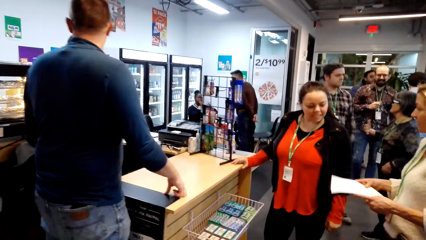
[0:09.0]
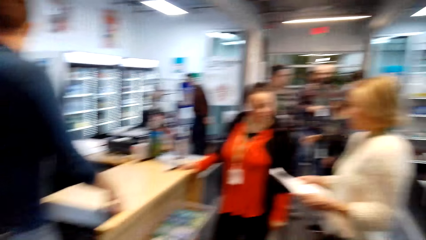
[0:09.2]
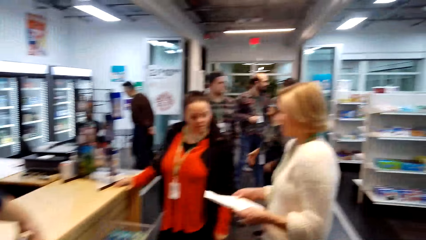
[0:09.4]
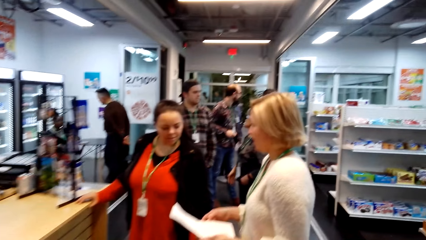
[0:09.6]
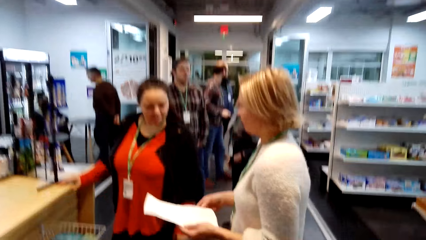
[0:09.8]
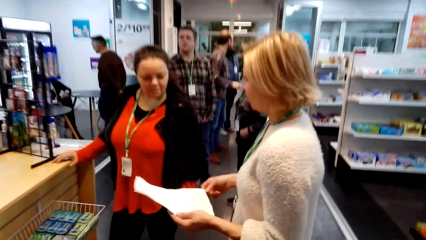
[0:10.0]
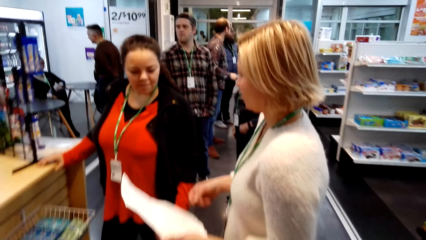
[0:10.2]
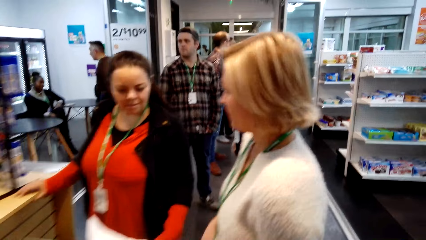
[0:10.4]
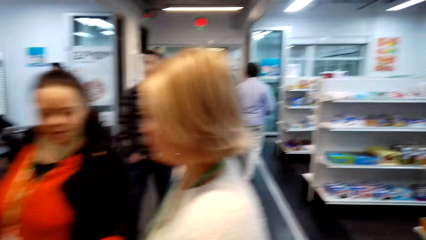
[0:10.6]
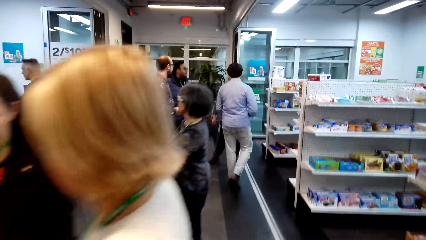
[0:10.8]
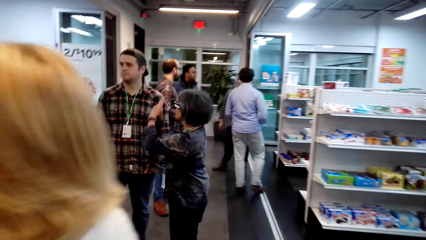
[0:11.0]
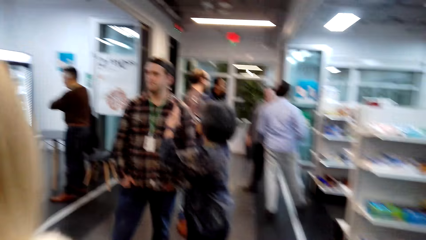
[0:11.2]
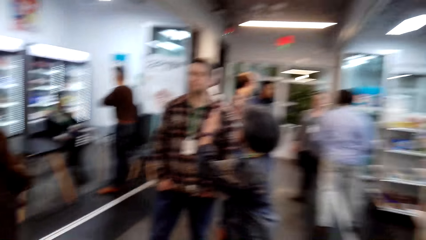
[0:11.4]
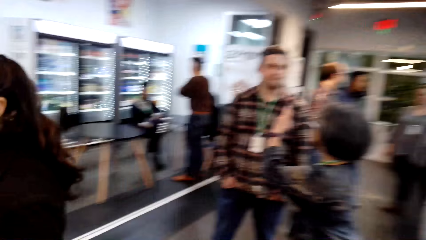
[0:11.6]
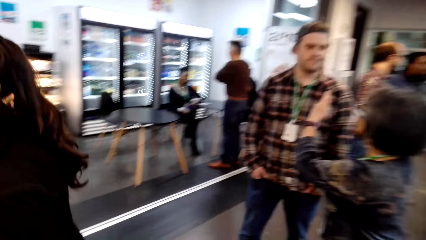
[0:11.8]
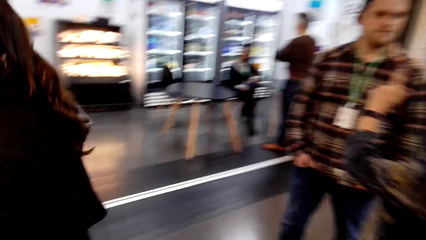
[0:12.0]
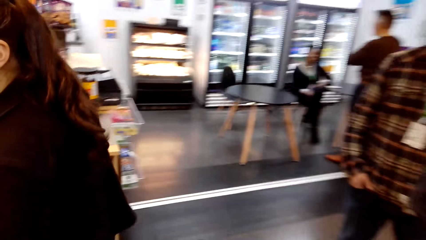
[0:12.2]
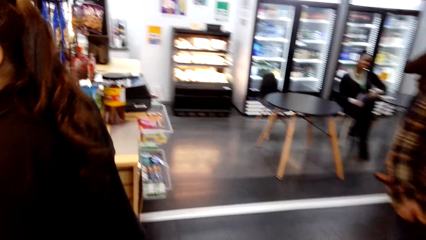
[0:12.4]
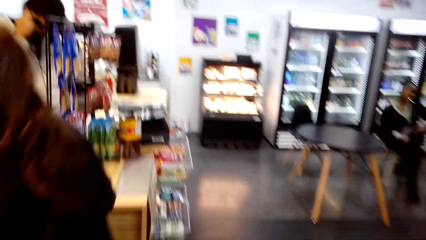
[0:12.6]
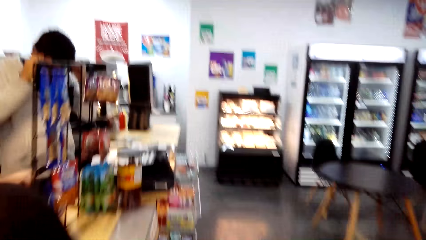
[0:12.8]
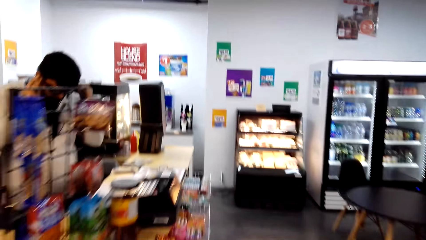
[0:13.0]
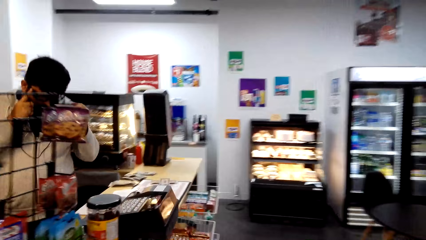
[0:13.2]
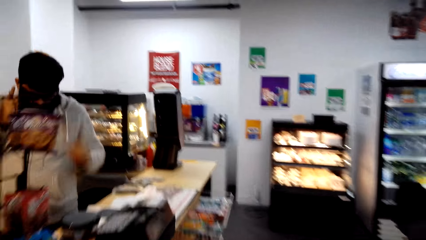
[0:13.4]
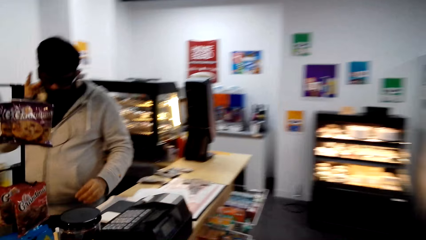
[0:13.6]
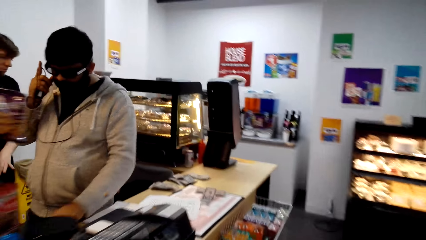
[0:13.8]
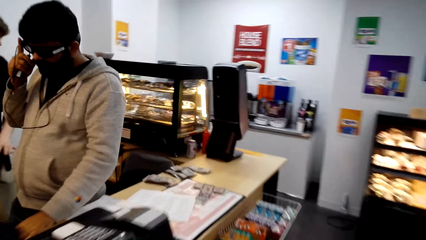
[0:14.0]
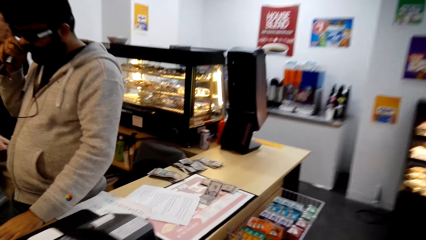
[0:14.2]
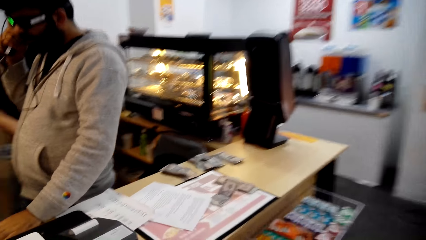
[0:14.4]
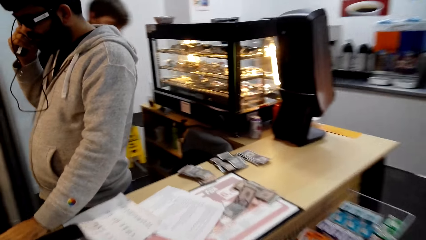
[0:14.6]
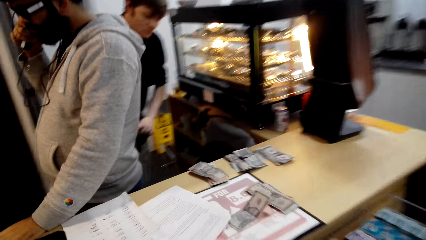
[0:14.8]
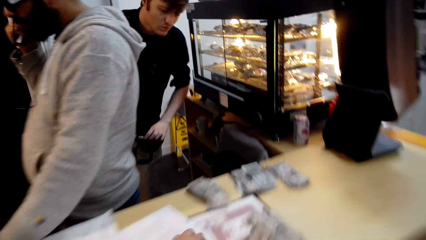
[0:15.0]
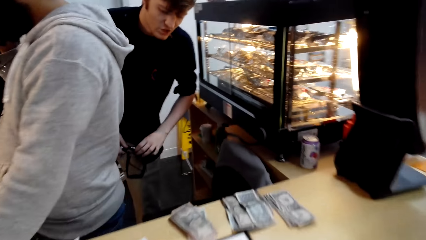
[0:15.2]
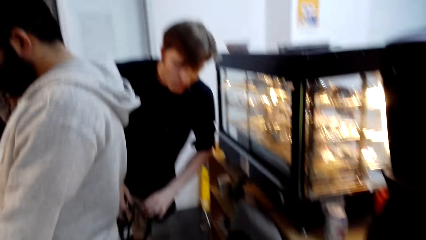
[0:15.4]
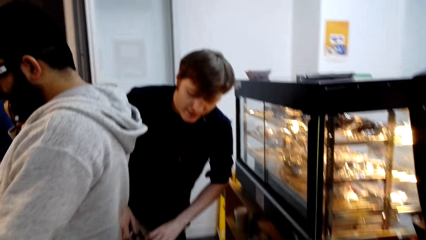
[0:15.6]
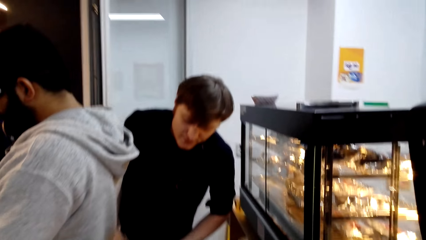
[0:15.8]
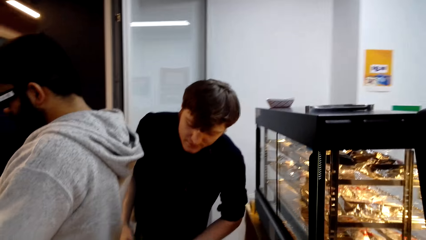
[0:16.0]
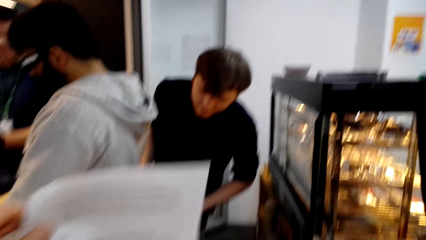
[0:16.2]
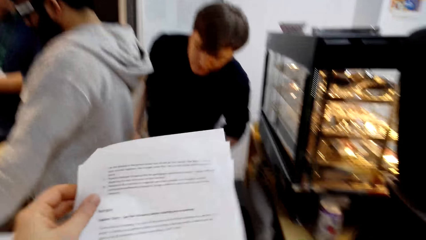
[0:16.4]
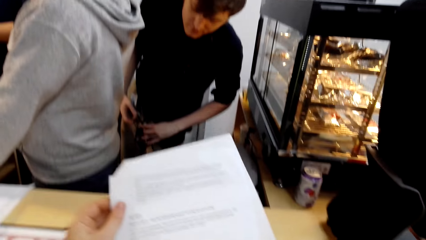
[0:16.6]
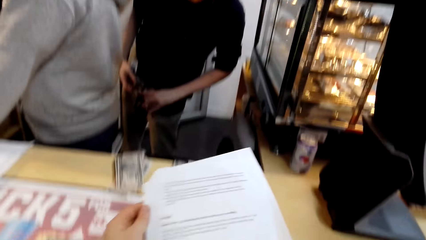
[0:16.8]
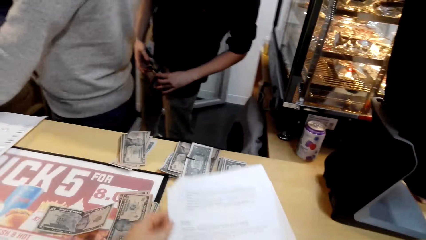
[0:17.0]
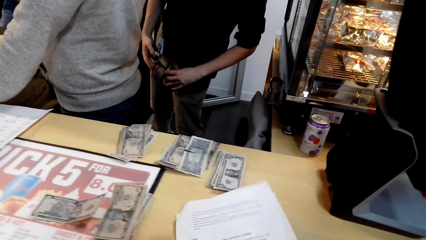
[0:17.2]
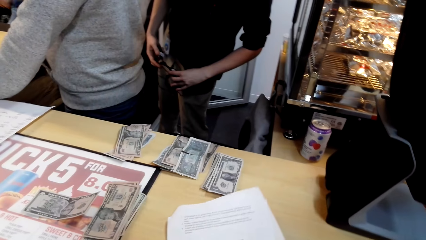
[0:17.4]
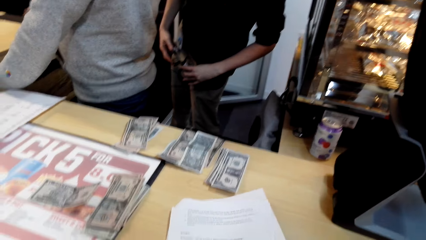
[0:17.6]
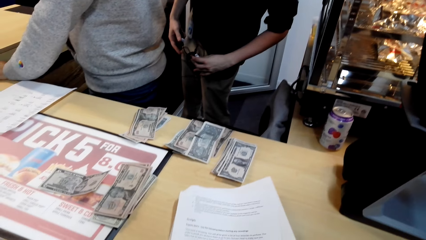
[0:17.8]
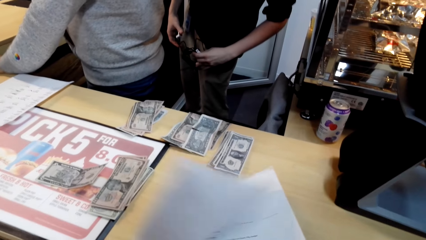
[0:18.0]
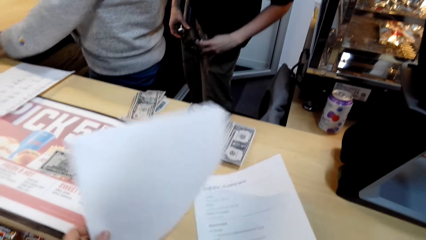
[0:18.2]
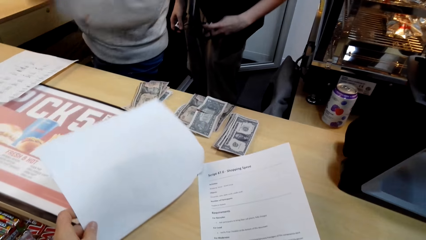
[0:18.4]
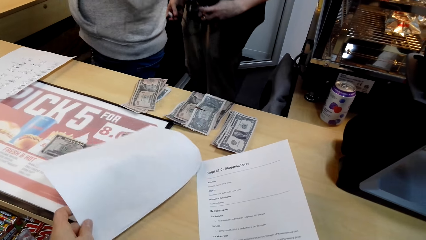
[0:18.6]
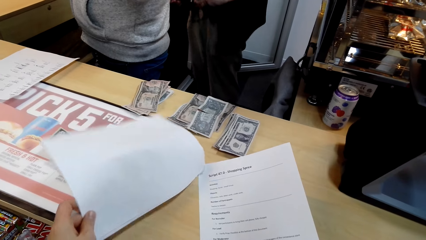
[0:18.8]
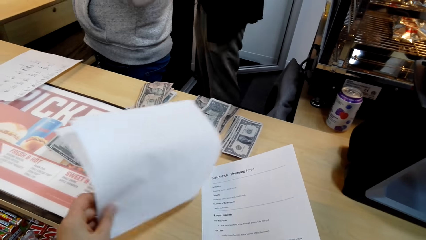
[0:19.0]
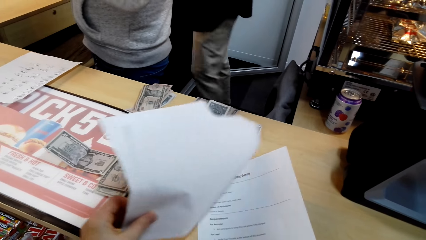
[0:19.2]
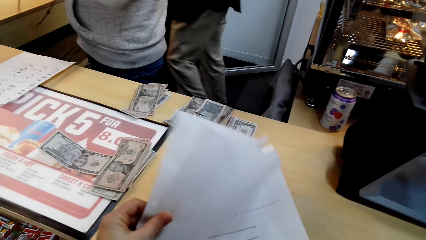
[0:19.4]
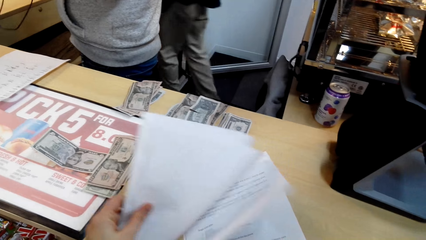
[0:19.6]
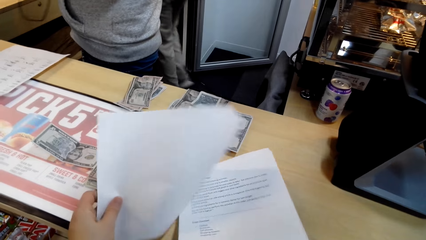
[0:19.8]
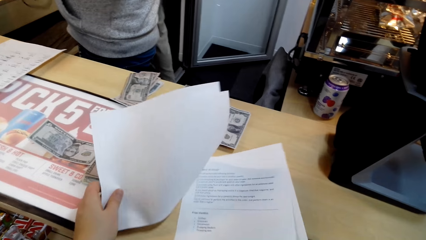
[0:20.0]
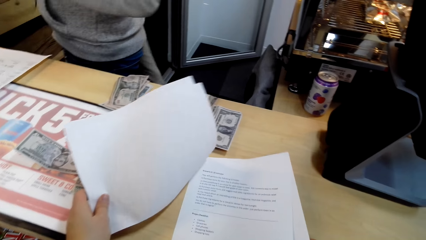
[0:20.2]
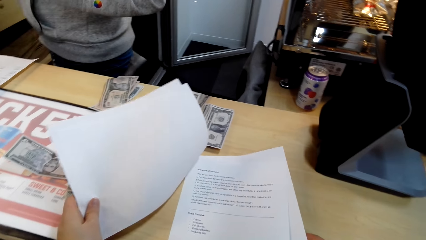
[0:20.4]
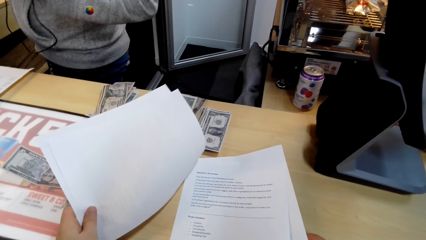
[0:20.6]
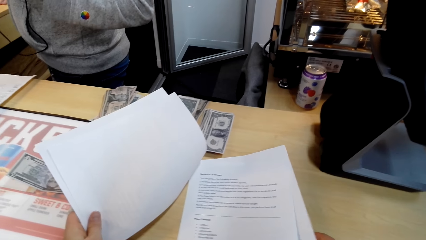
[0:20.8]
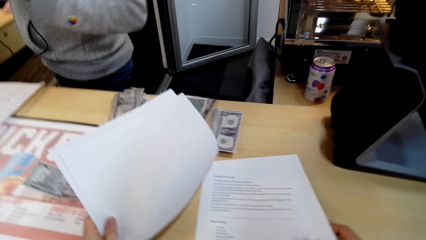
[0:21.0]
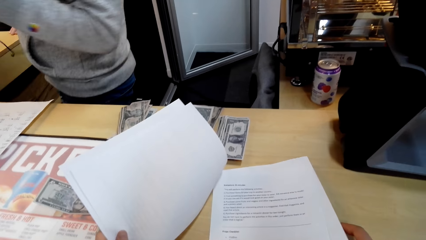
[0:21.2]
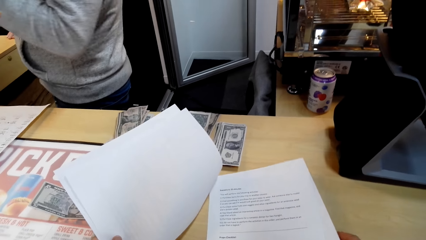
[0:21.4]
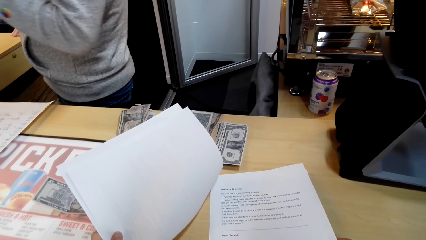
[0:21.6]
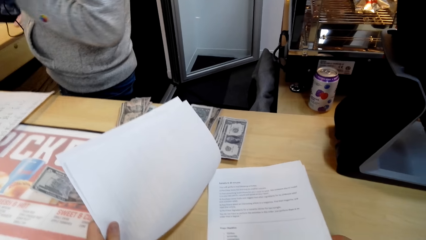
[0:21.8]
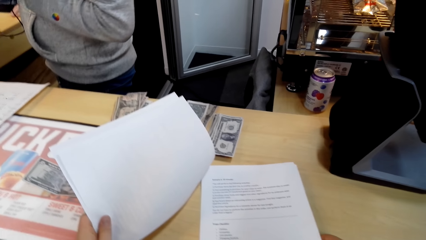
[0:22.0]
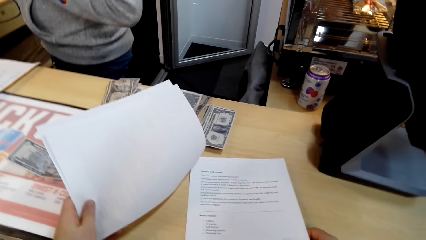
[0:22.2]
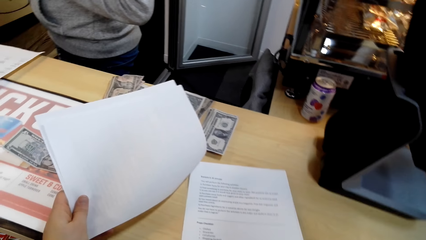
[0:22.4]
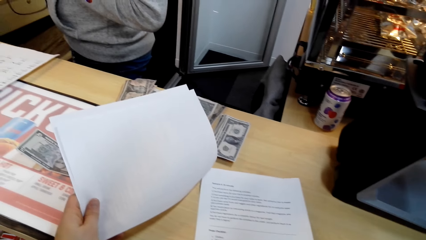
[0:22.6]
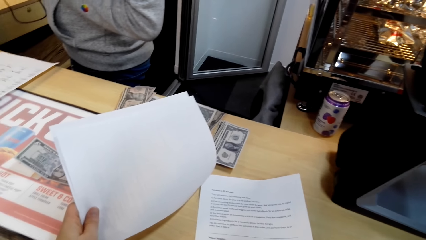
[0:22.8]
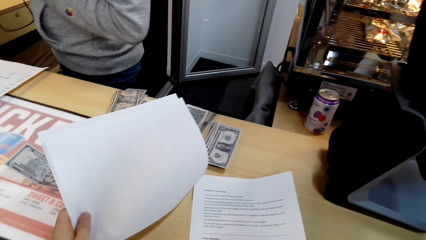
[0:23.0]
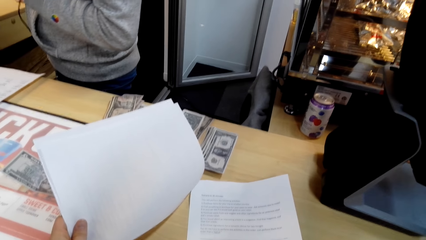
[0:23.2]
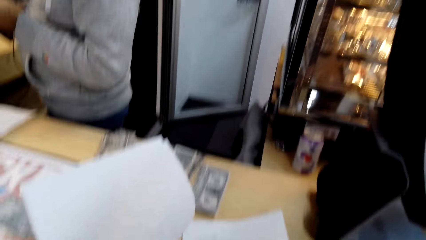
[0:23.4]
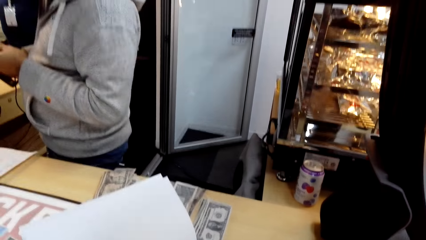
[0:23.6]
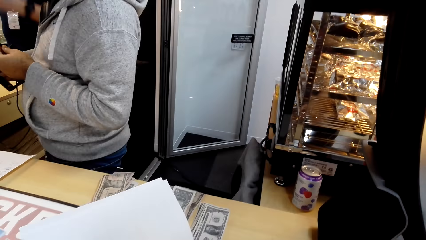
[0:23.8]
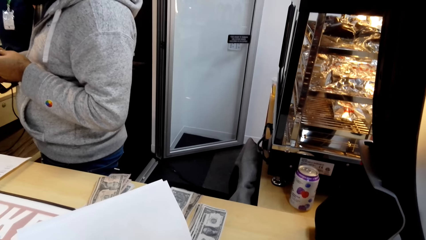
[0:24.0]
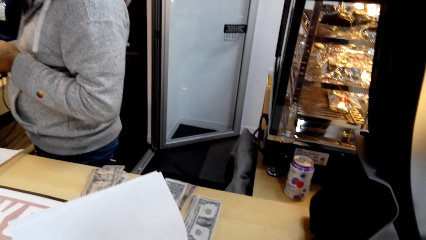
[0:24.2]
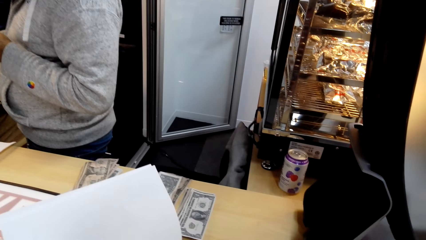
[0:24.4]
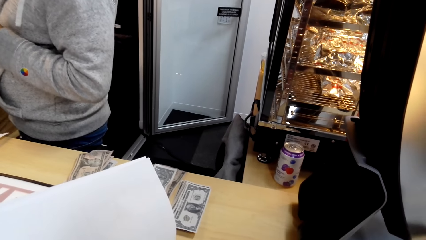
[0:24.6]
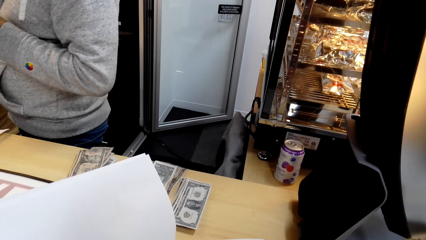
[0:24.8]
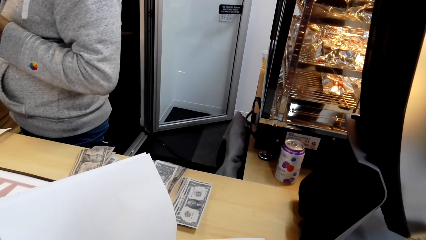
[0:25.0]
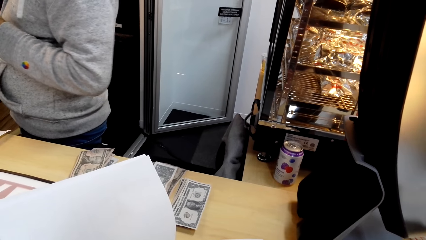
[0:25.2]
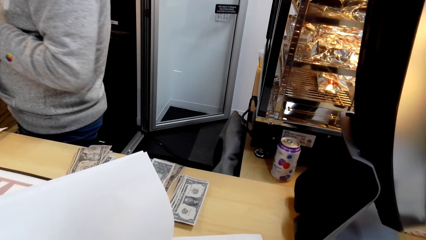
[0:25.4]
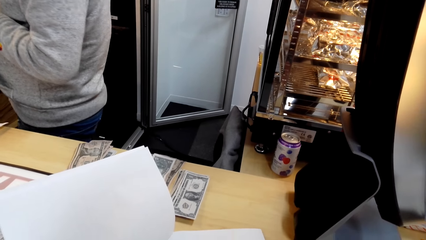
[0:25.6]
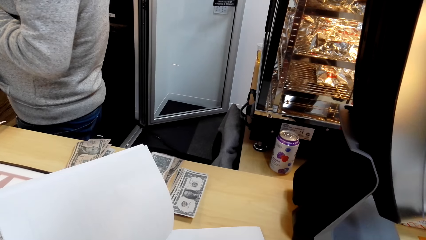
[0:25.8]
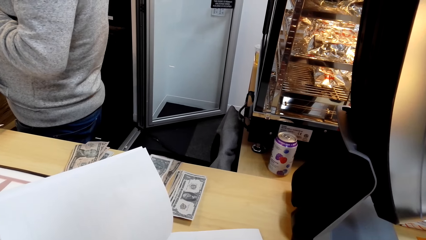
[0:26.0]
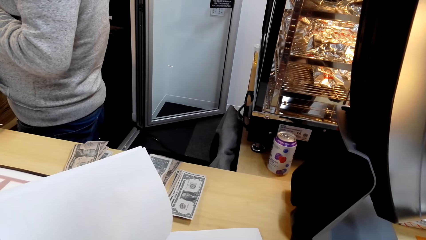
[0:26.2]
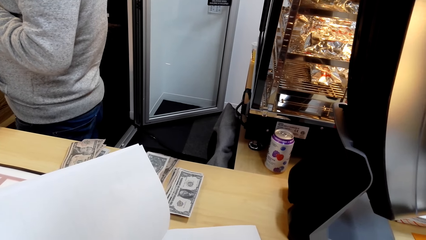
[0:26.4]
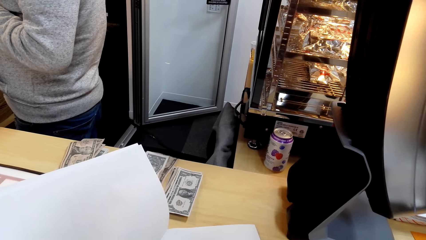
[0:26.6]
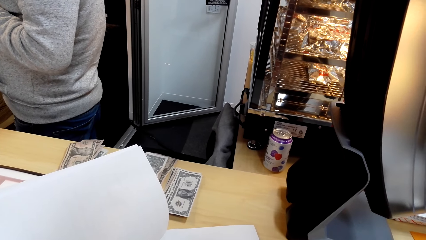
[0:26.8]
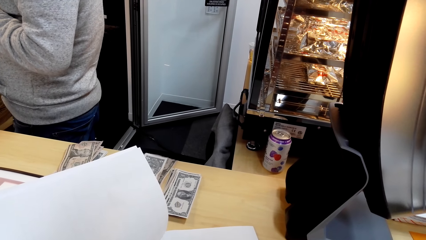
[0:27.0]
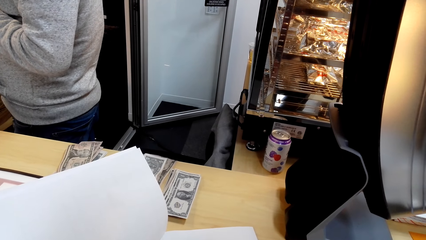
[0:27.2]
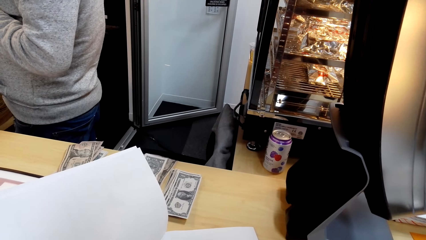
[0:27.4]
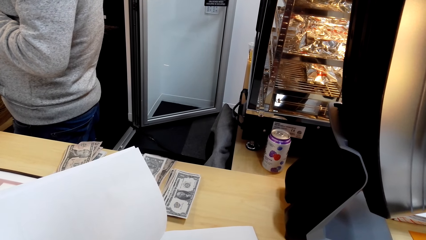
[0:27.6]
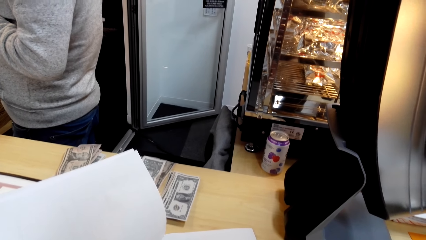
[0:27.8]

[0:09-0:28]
The camera wearer looks around and walks around. They pick the papers on the counter. They place the paper script on the counter. They read the papers on the counter. They flip the paper on the counter. They read the papers on the counter.
